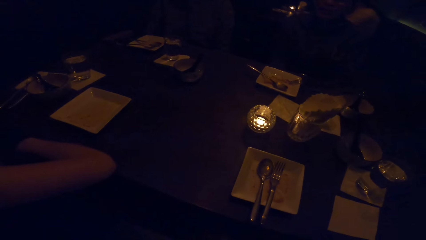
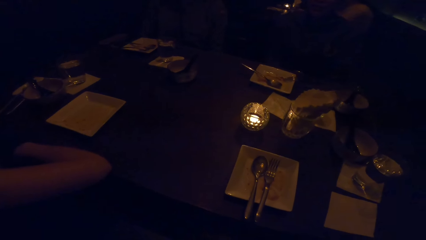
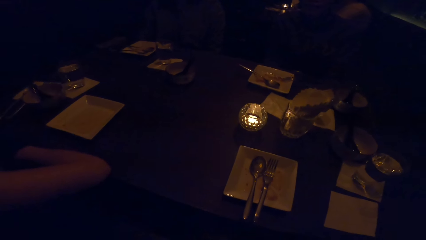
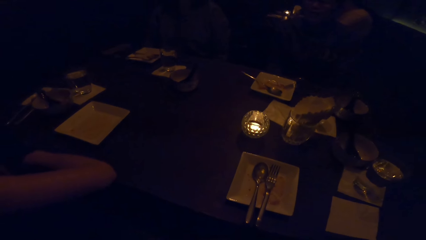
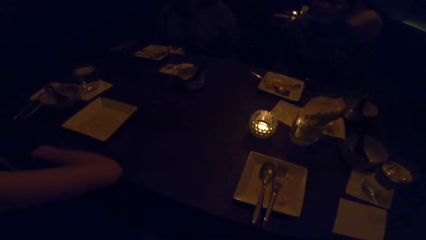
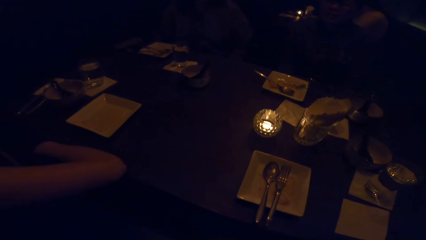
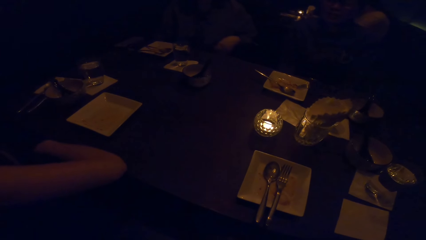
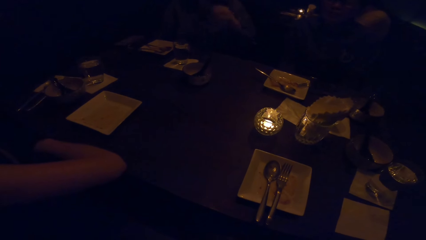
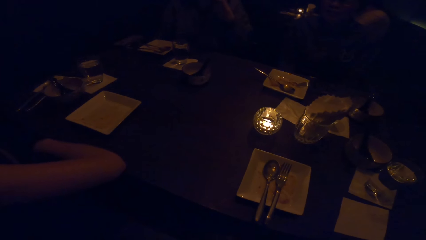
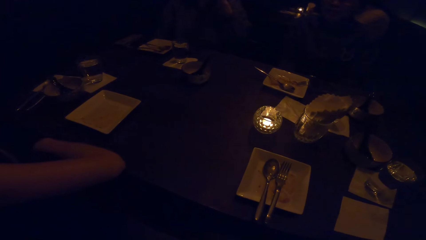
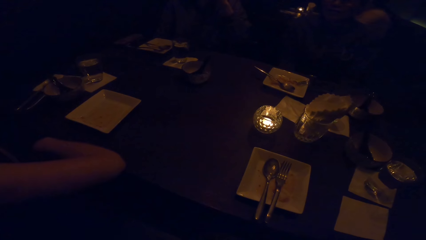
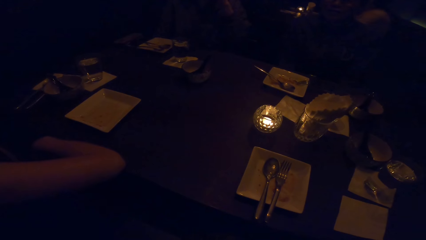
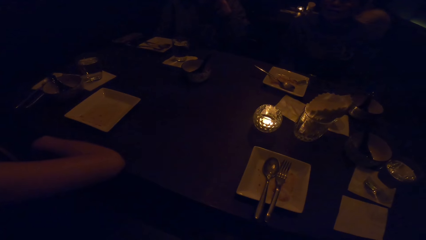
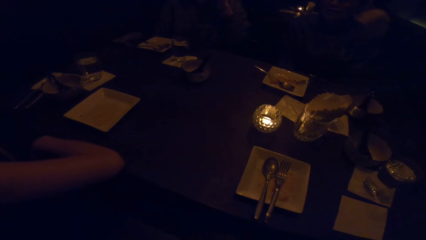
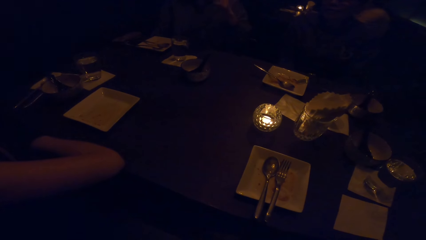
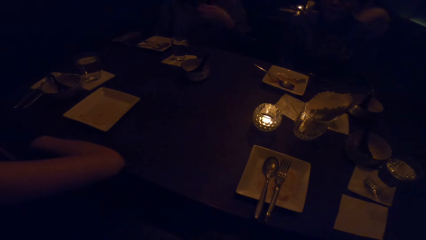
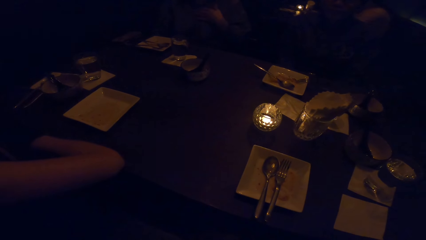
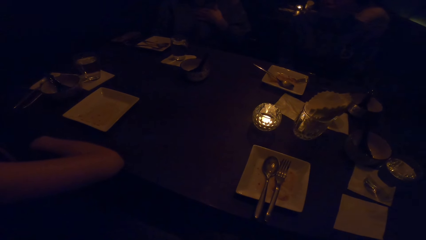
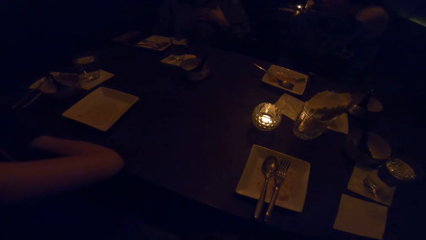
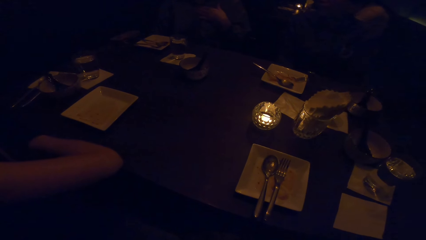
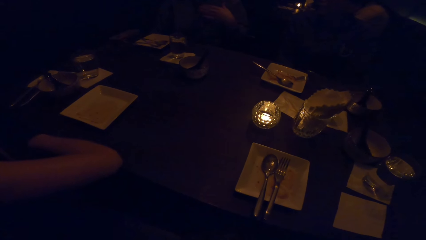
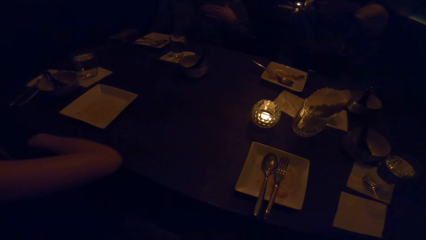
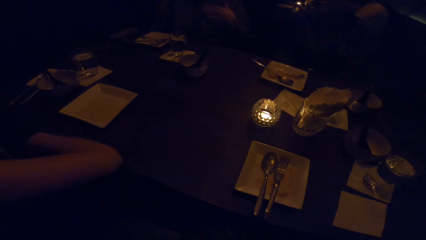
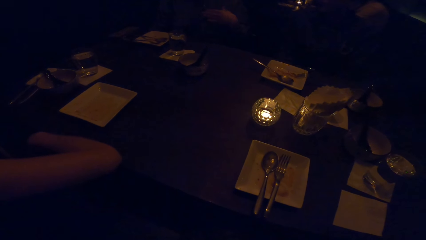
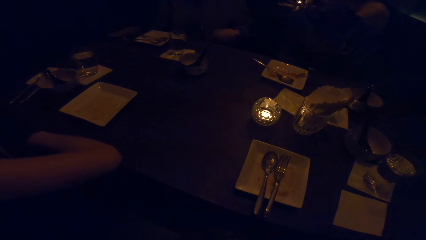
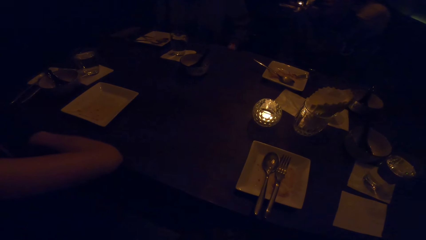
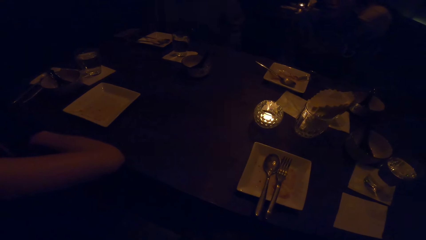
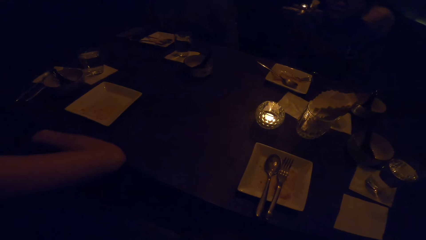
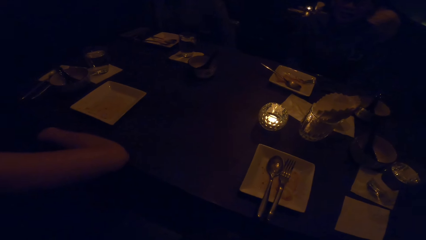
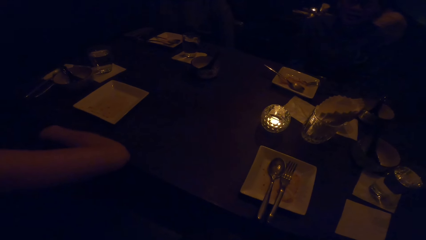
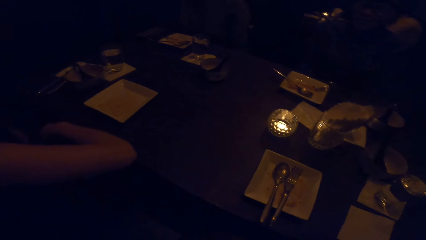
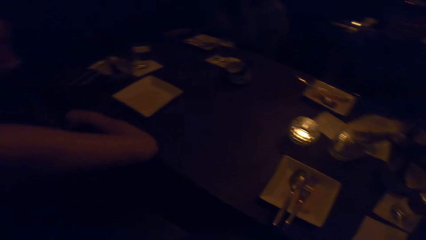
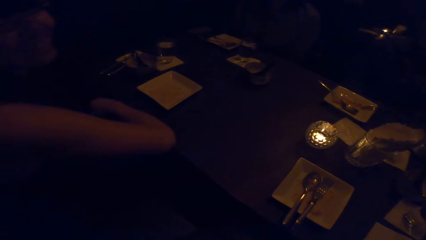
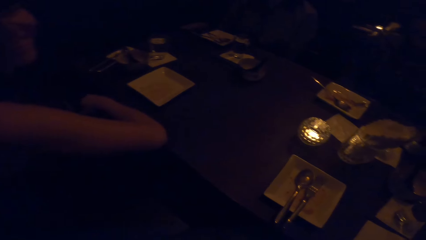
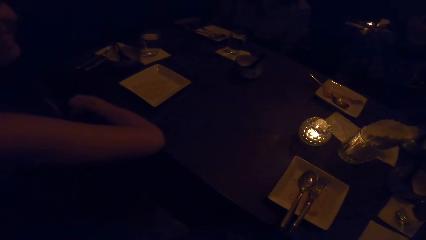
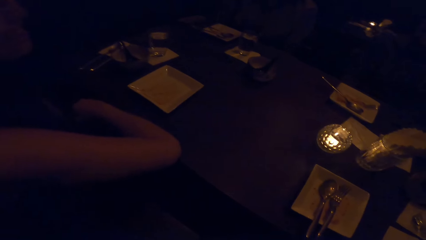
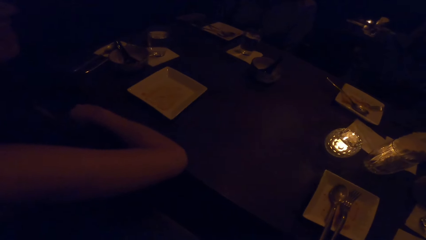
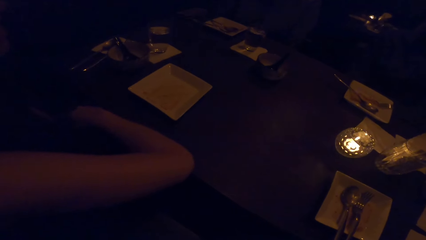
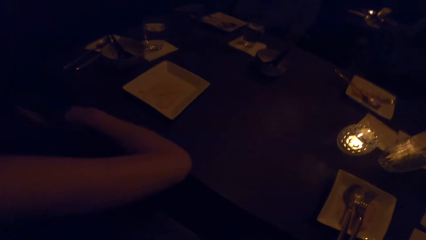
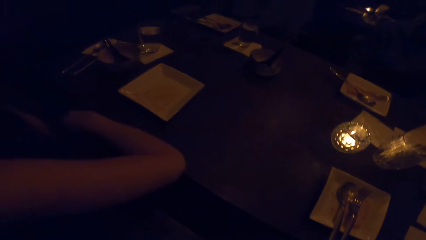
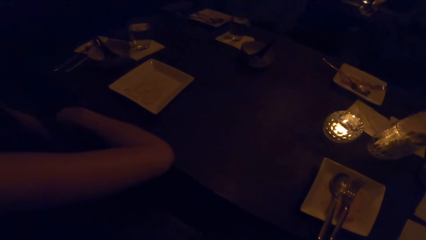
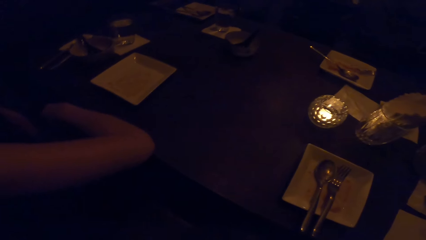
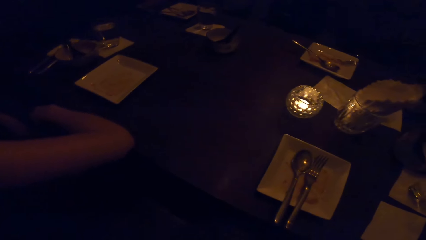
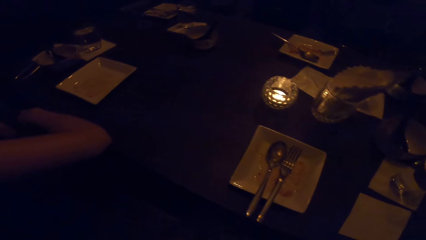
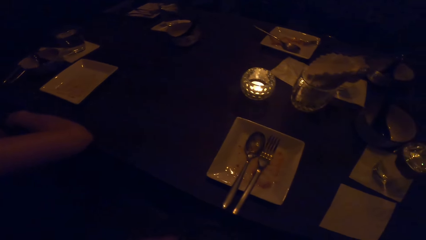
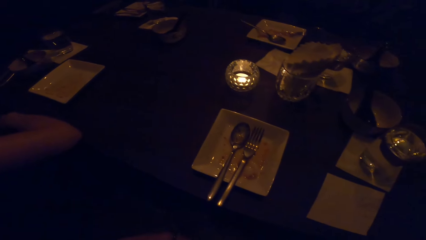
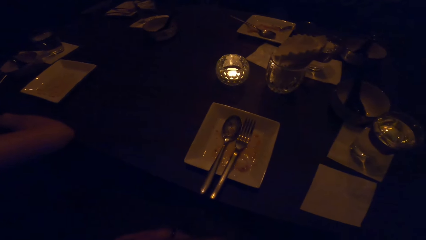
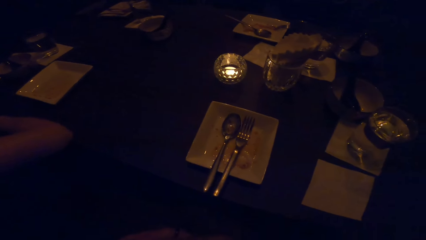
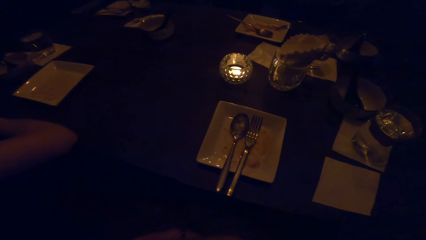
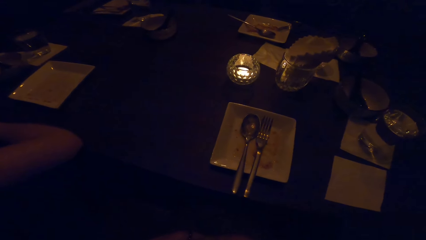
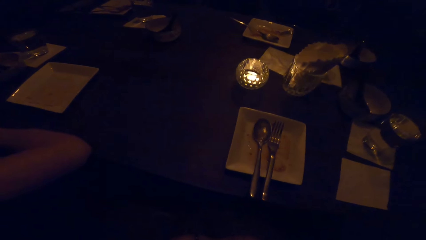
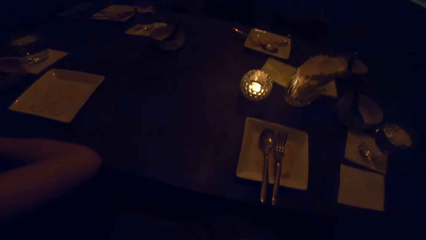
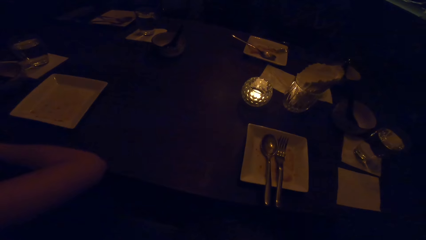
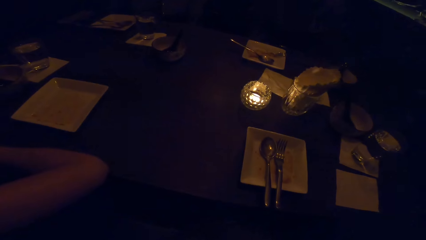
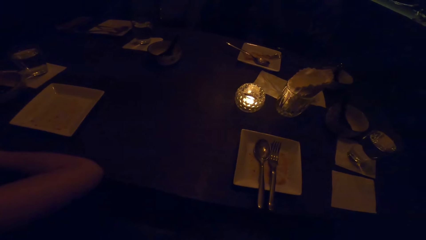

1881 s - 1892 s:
A person touches the face with the hand. The person puts the hand down.

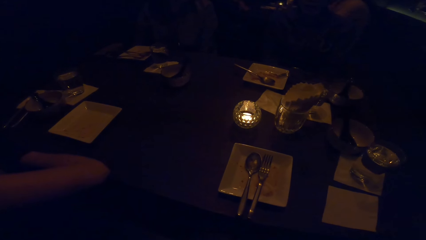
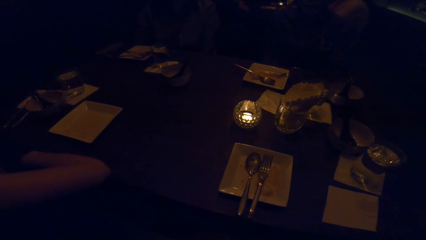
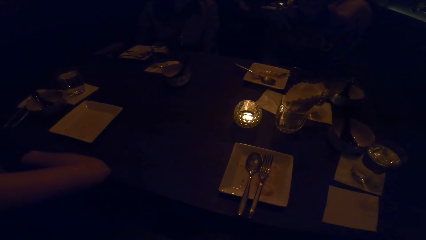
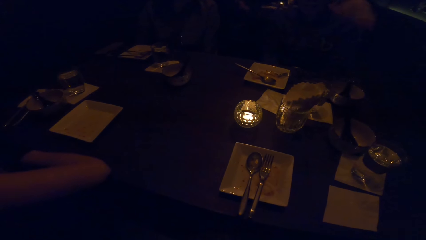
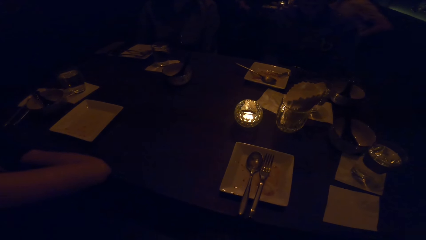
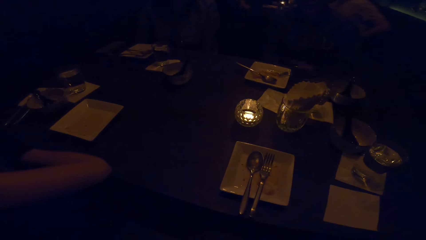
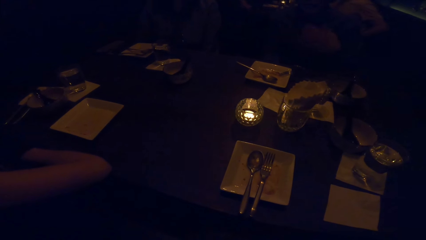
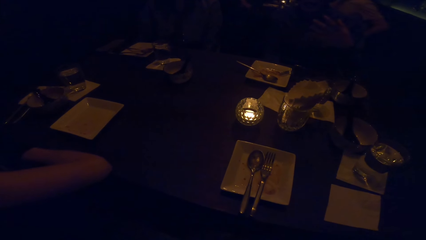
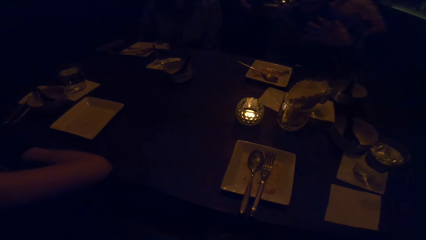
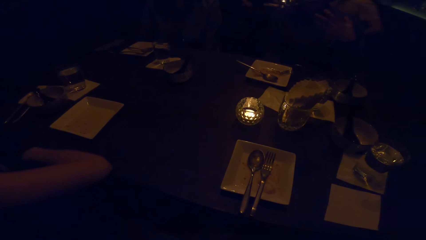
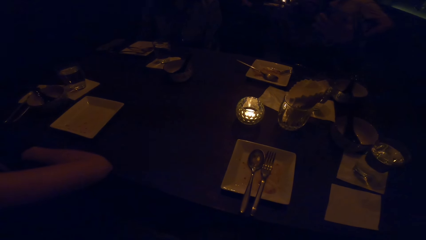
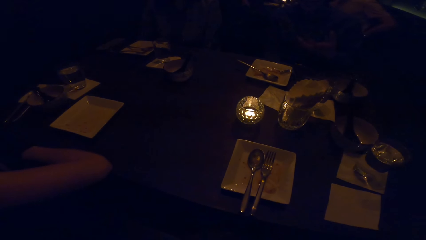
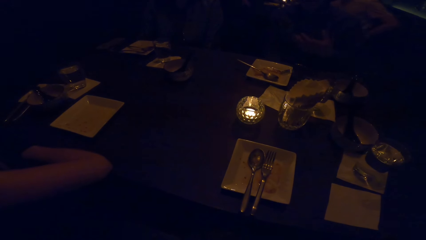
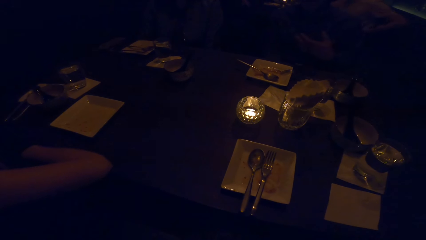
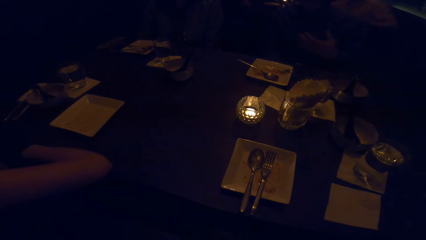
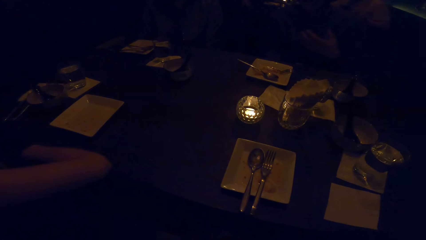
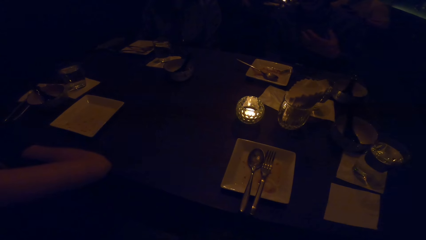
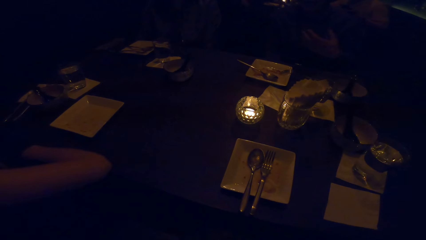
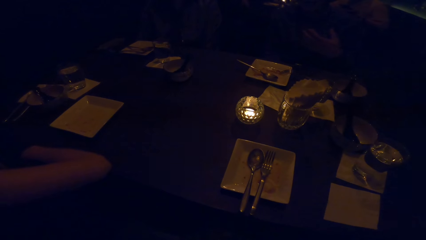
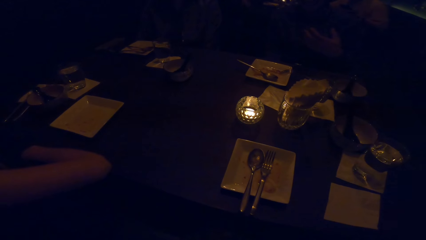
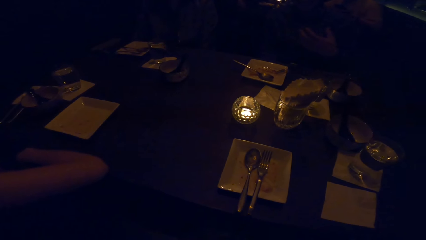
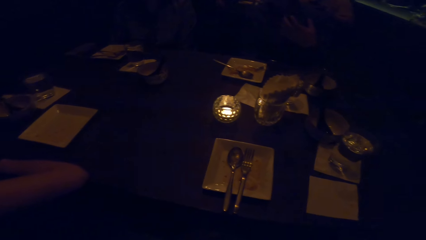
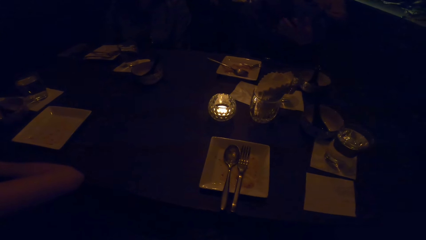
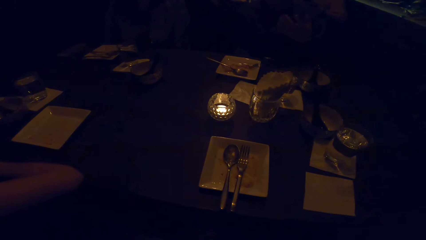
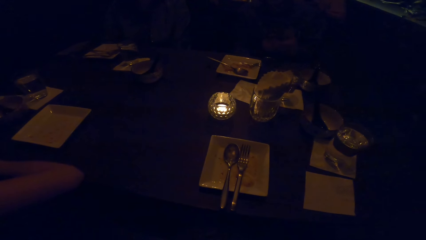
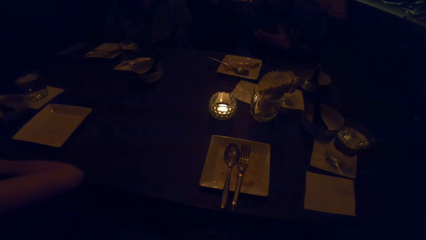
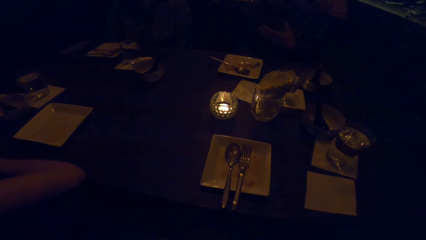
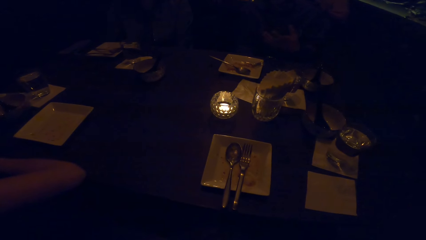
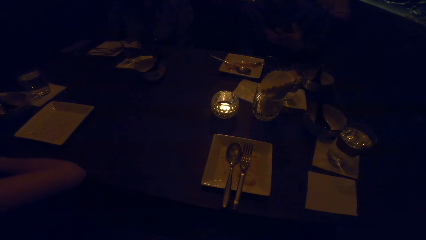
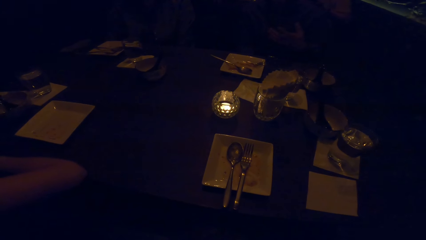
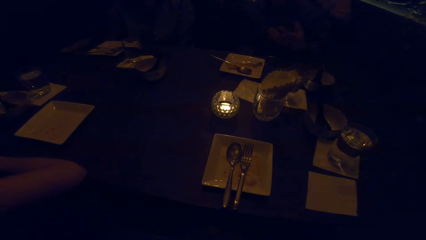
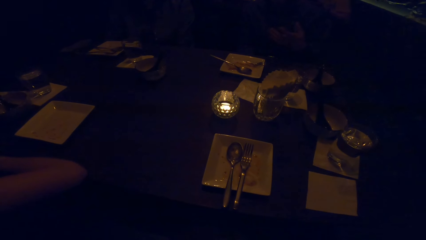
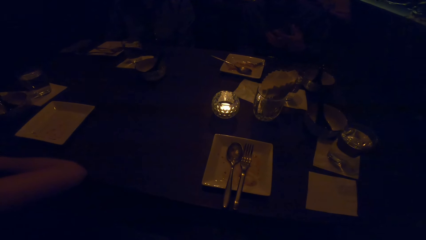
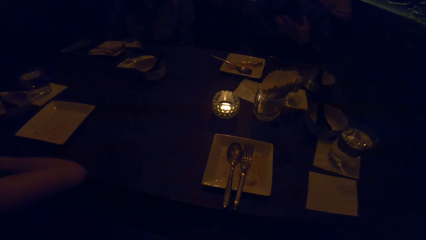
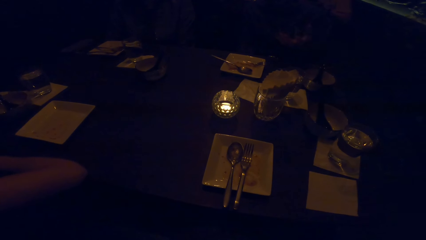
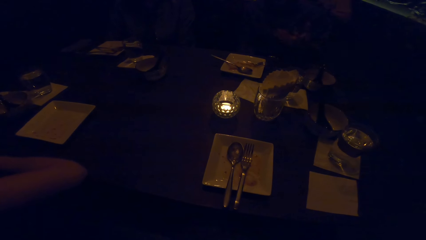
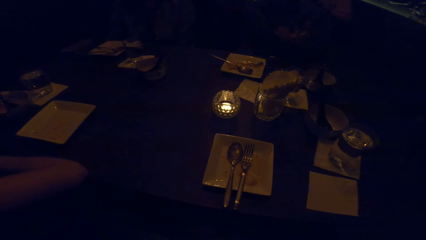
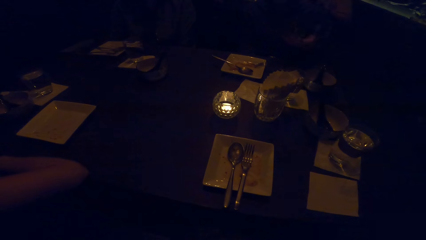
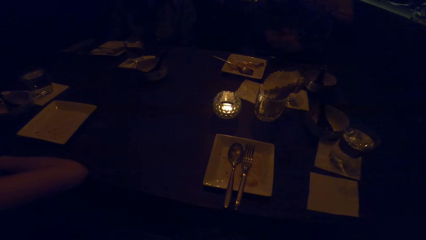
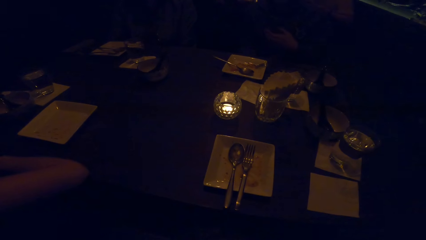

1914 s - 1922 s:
A man swings the hand.
